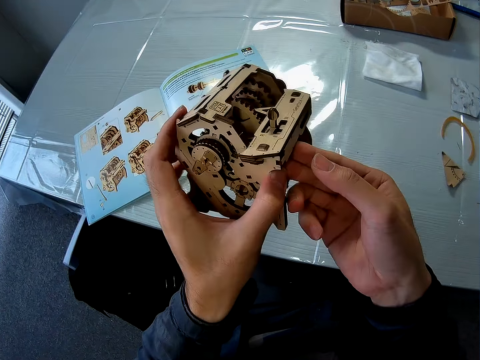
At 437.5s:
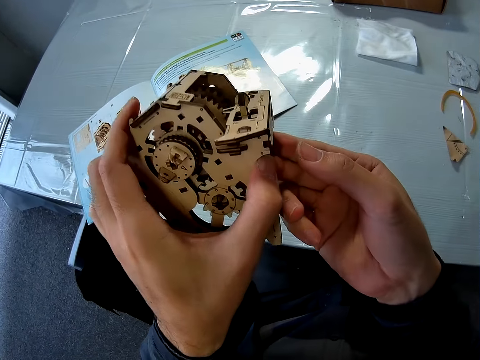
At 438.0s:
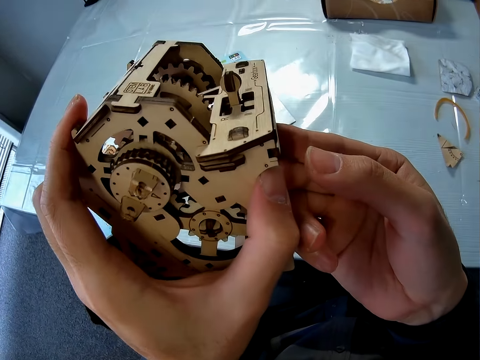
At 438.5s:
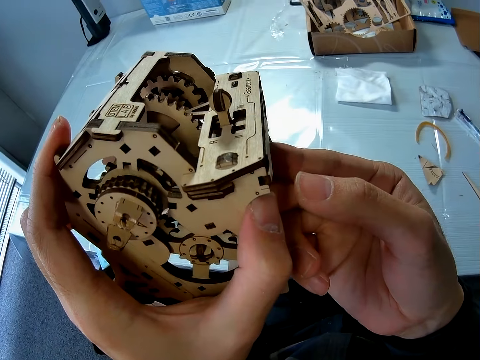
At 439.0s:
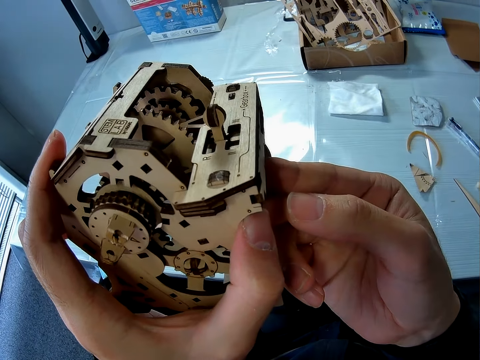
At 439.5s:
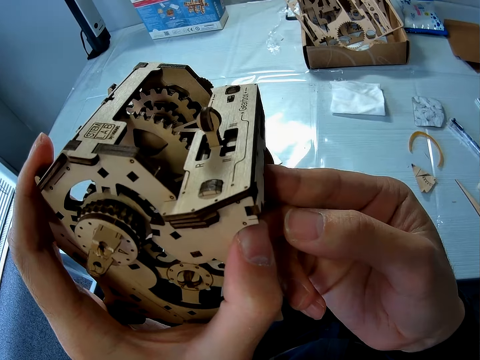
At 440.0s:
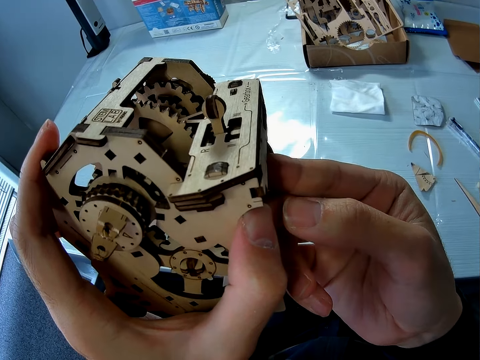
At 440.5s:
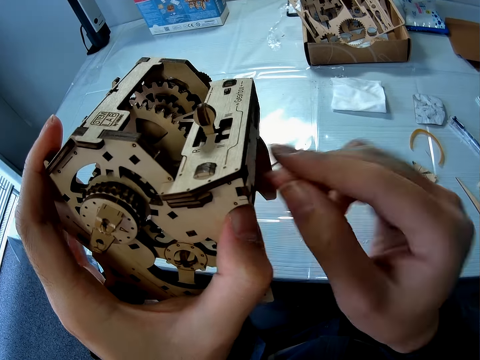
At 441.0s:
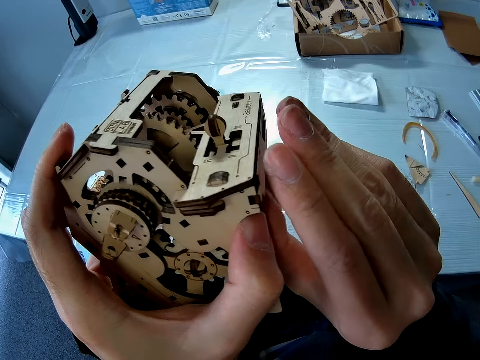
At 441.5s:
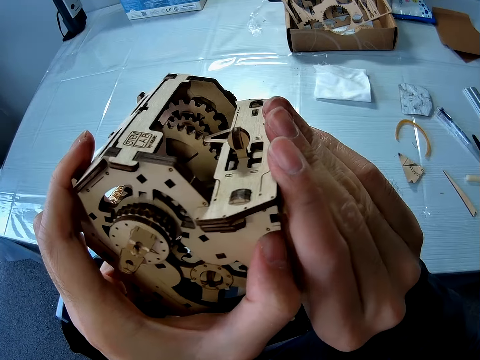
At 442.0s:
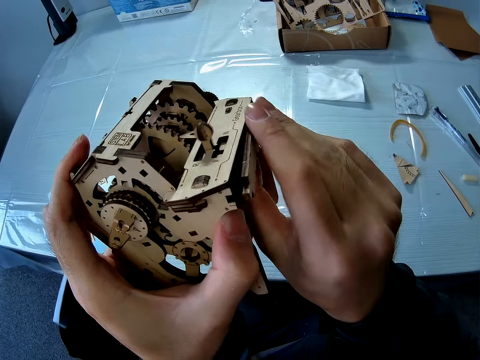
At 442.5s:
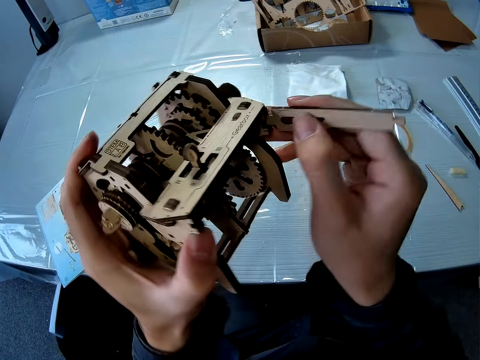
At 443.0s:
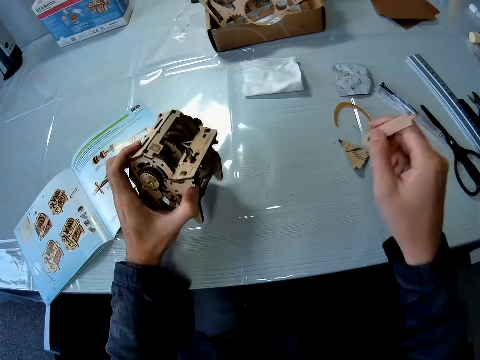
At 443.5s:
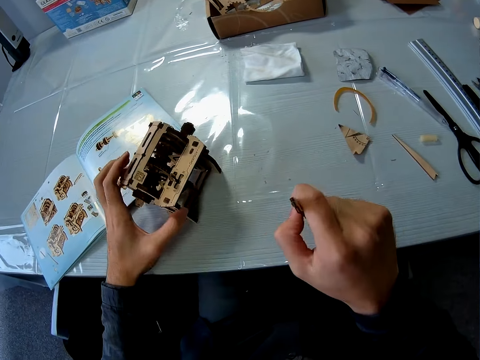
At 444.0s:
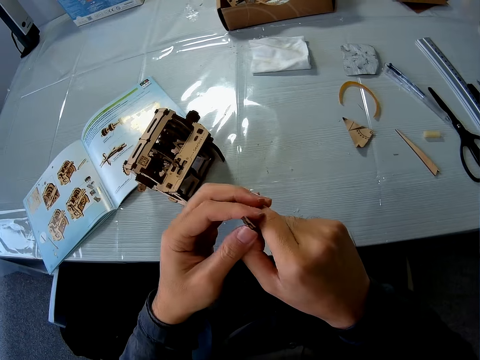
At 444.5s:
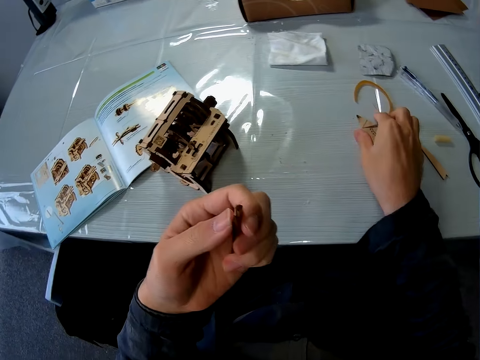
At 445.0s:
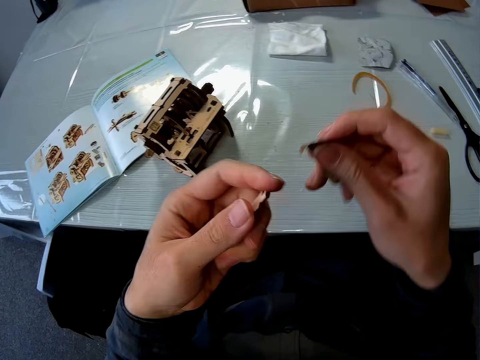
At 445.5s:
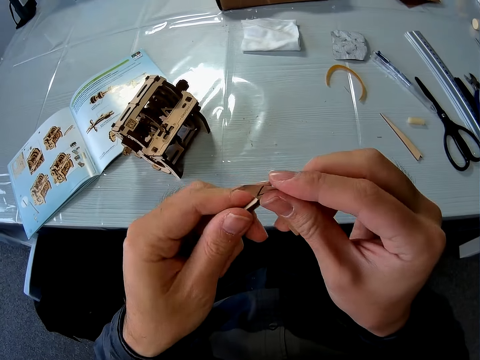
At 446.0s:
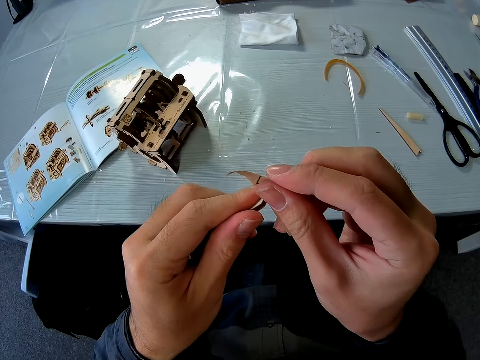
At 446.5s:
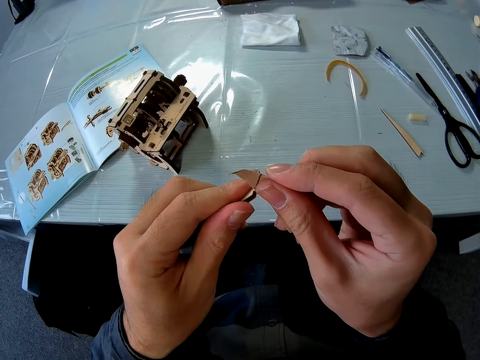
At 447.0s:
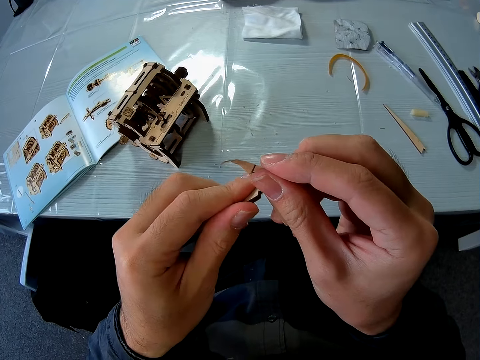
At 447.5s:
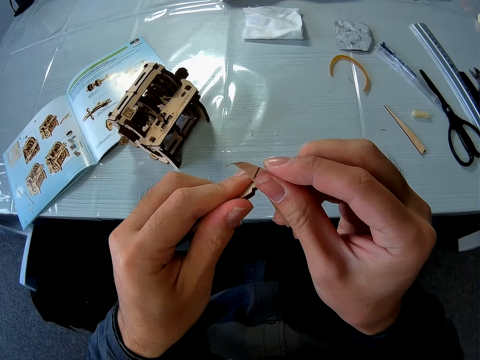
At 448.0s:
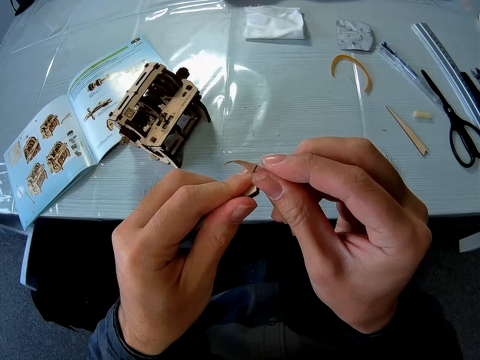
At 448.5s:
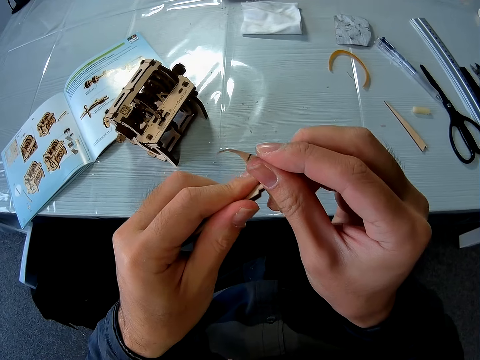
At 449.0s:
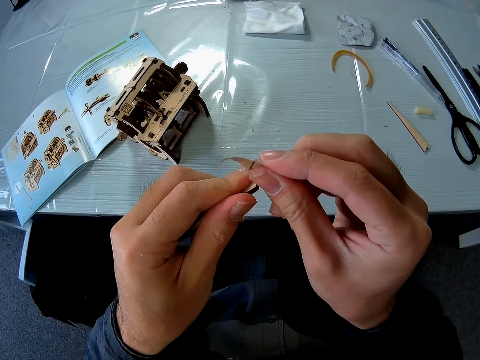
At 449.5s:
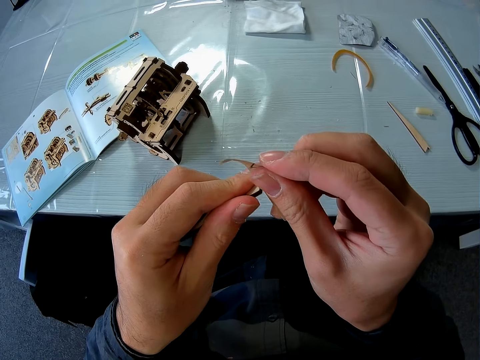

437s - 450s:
The camera wearer removes the piece of cardboard from the cardboard structure. They drop the cardboard structure on the table. They pick up the sandpaper from the table. They smoothen the piece of cardboard with the sandpaper.

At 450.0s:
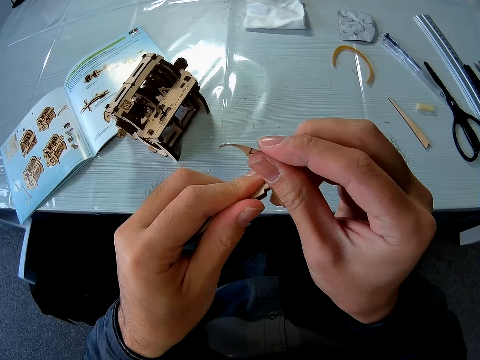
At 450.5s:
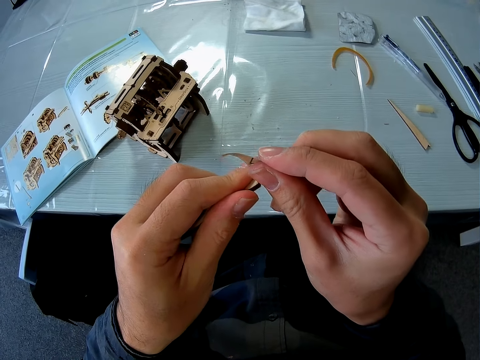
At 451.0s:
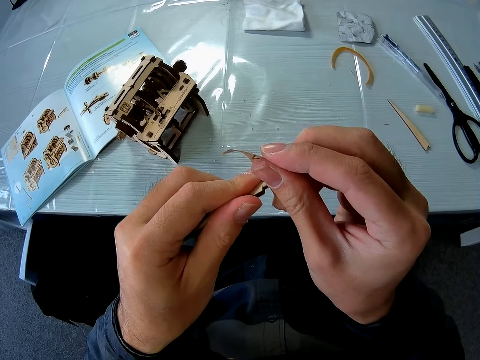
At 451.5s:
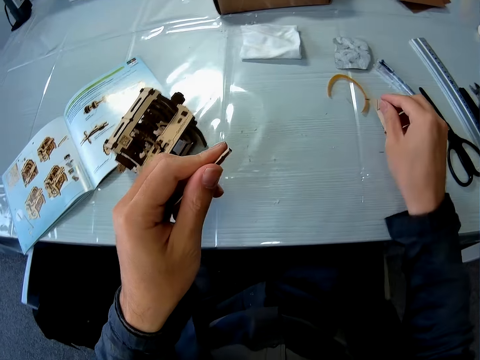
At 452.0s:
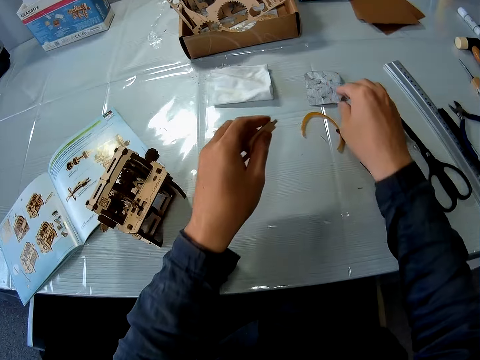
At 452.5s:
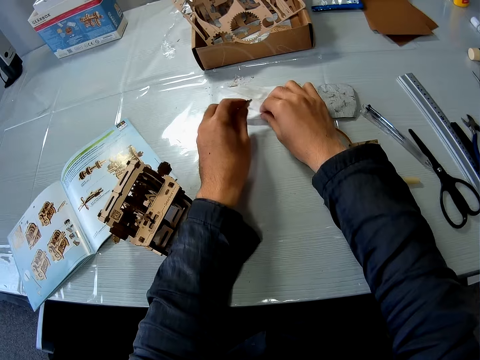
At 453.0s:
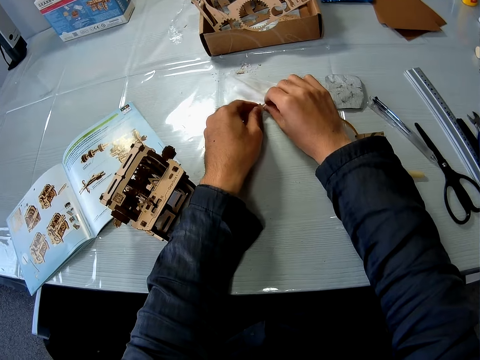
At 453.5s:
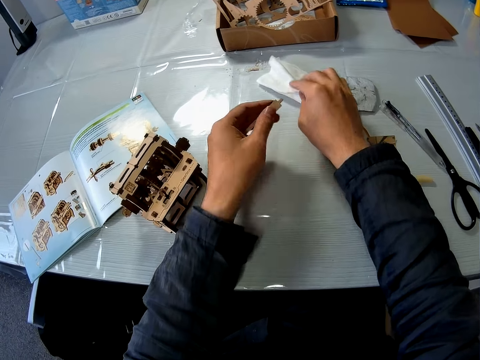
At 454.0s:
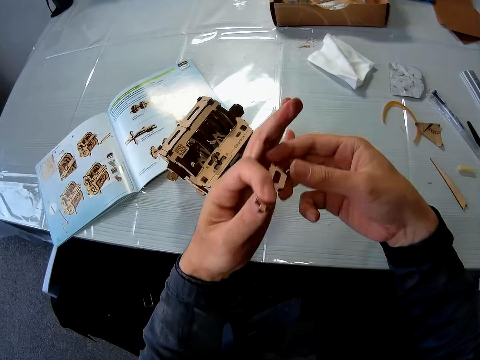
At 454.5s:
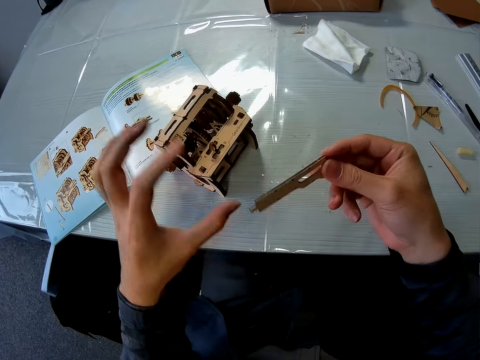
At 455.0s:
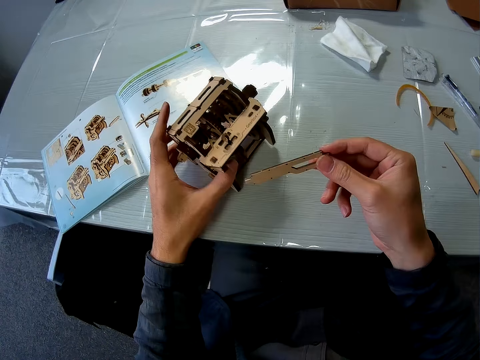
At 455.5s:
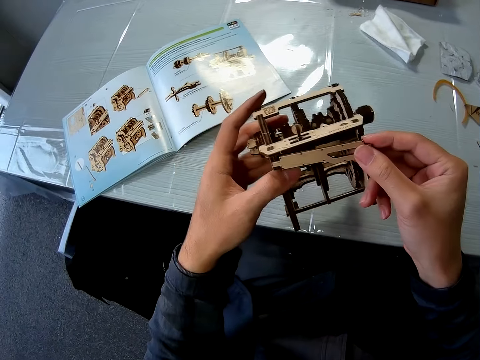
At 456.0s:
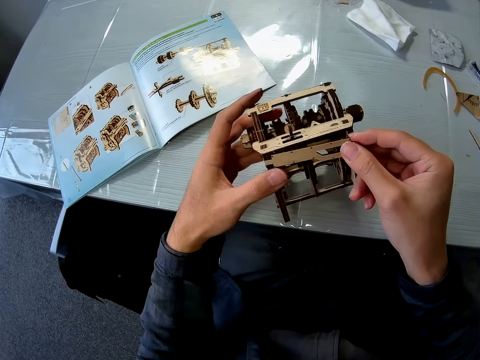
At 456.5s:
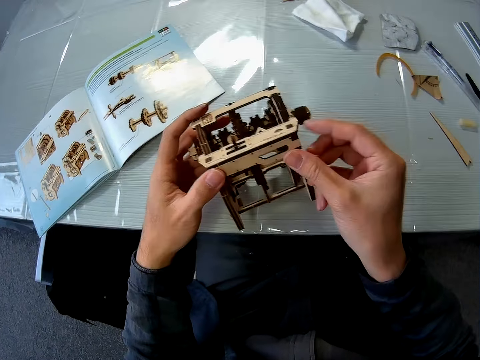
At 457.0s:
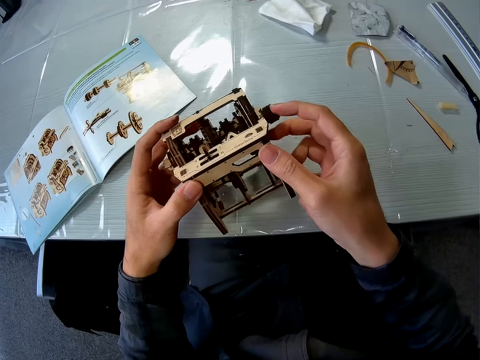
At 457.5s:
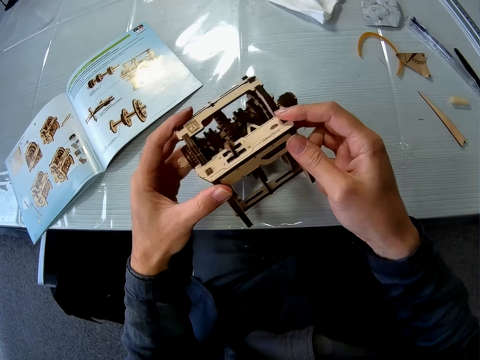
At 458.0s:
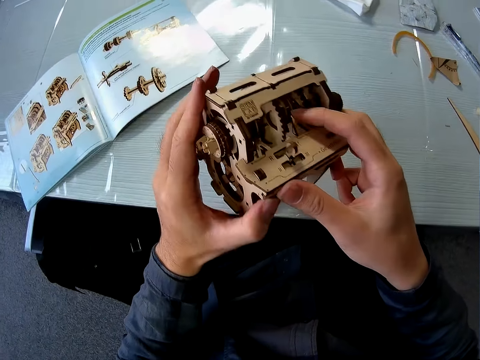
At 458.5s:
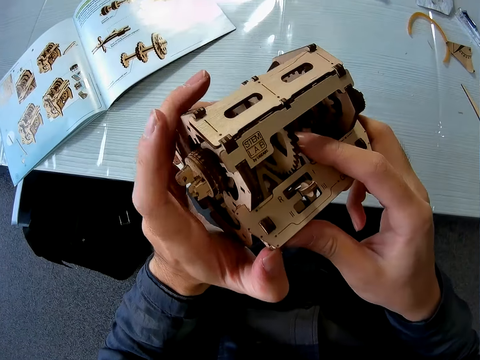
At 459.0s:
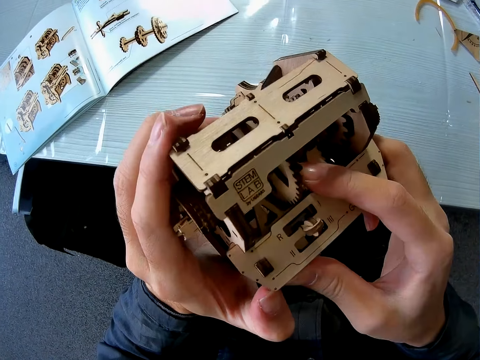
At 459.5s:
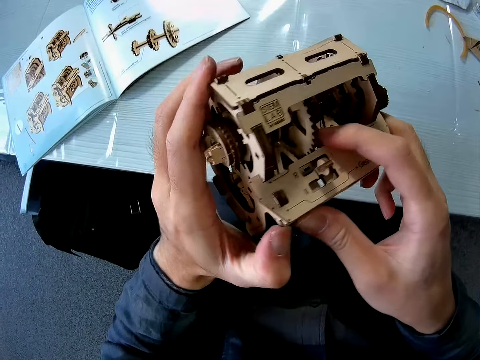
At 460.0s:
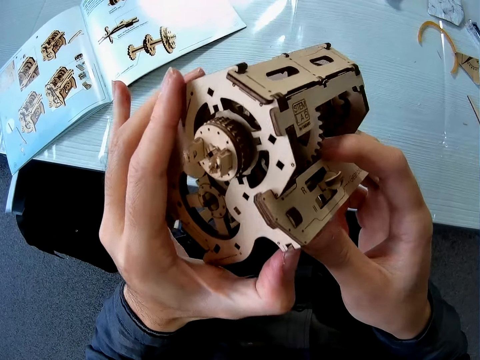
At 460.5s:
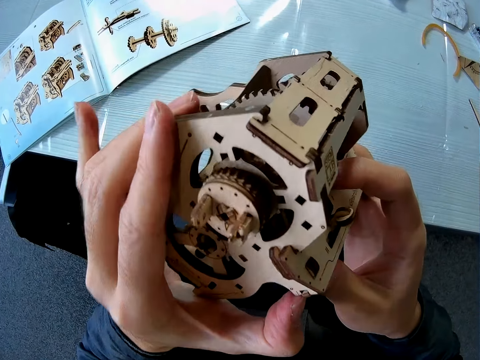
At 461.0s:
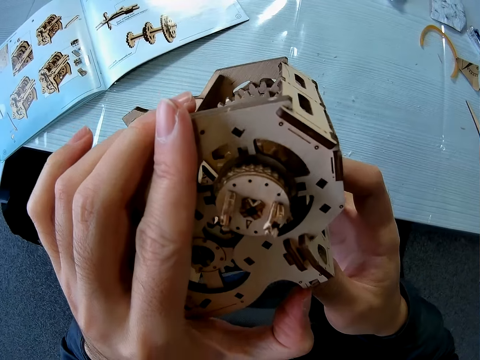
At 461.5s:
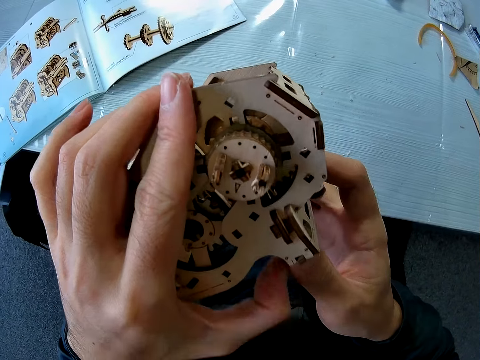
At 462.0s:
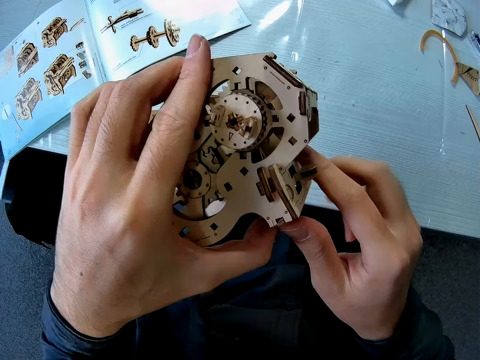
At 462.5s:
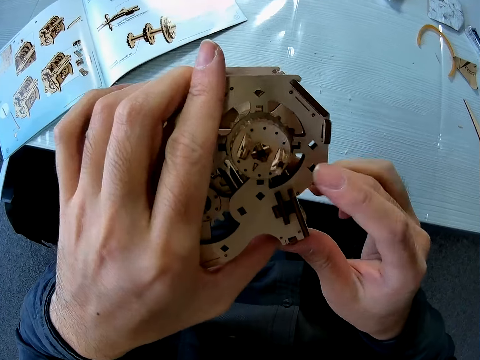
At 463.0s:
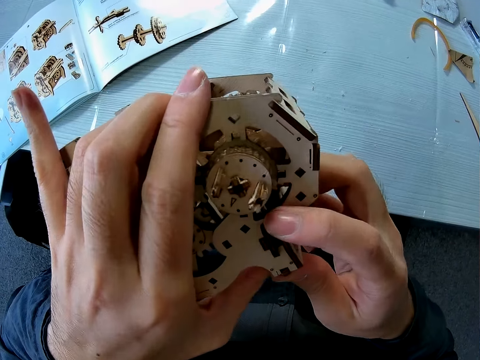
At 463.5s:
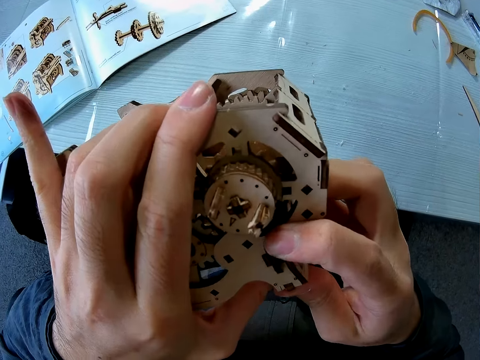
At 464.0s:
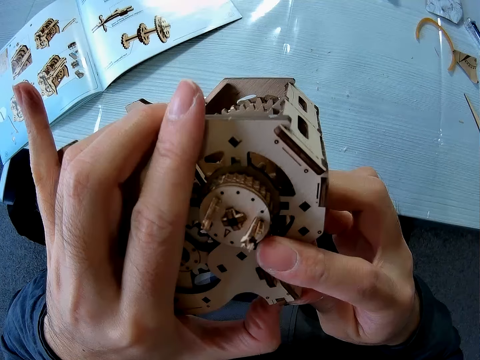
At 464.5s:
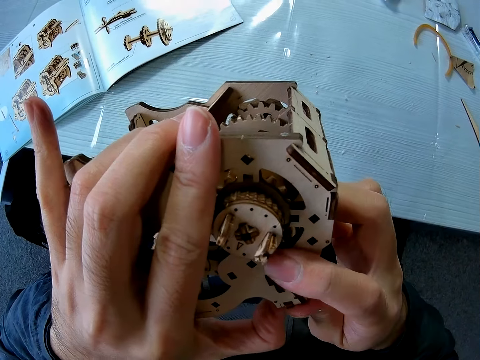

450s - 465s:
The camera wearer drops the sandpaper on the table. They smoothen the piece of cardboard. They clean the piece of cardboard with a cloth. They pick up the cardboard structure or stem gear model from the table. They join the piece of cardboard to the cardboard structure. They lift the stem gear model. They join the stem gear model.
